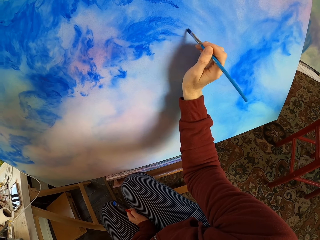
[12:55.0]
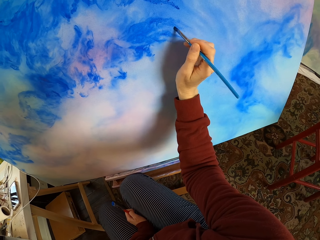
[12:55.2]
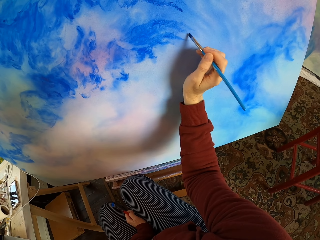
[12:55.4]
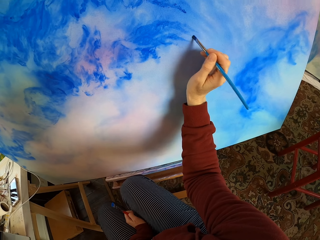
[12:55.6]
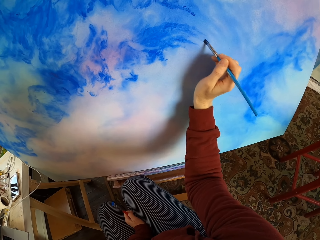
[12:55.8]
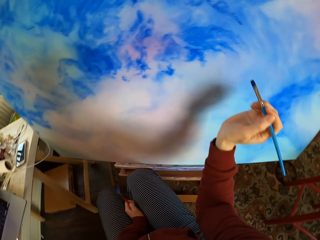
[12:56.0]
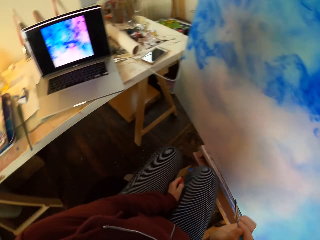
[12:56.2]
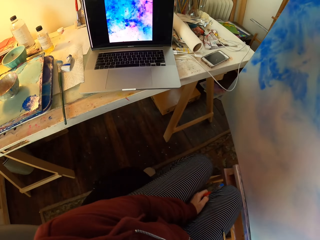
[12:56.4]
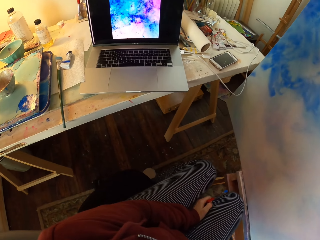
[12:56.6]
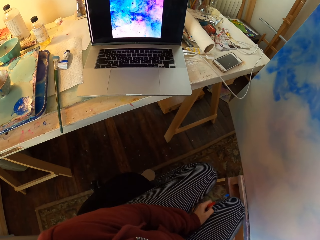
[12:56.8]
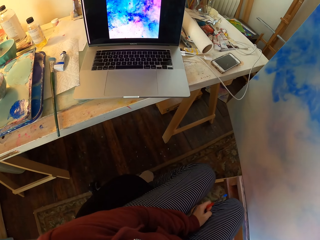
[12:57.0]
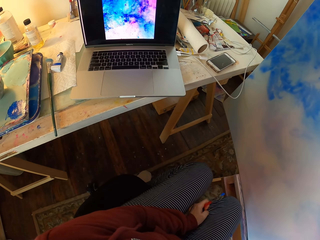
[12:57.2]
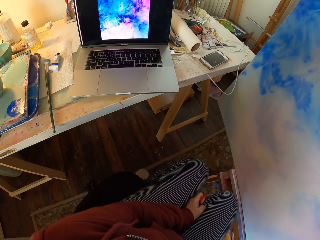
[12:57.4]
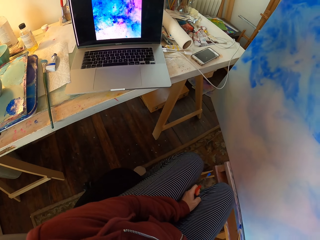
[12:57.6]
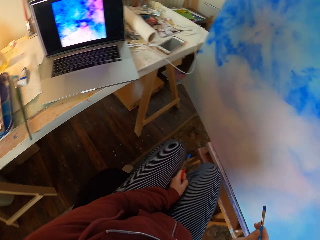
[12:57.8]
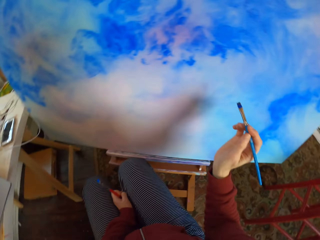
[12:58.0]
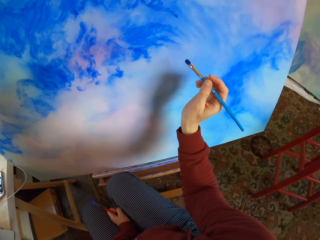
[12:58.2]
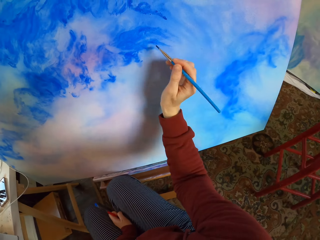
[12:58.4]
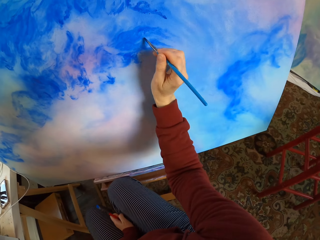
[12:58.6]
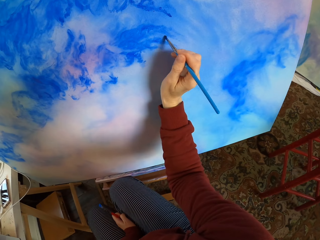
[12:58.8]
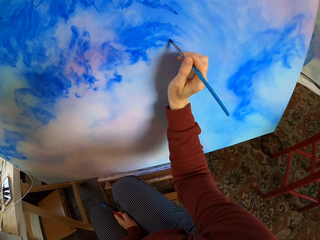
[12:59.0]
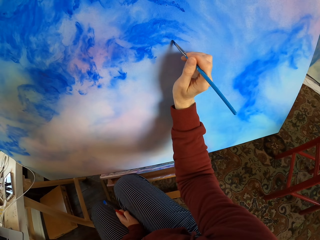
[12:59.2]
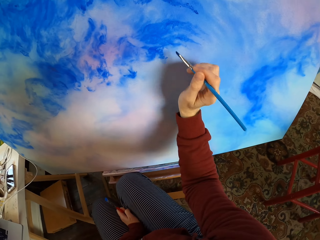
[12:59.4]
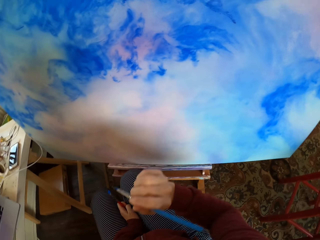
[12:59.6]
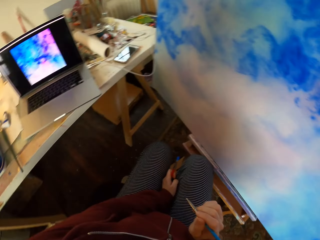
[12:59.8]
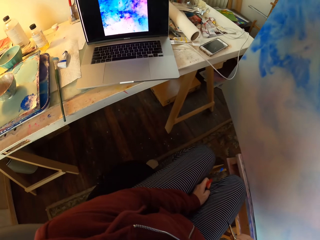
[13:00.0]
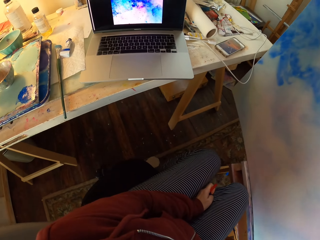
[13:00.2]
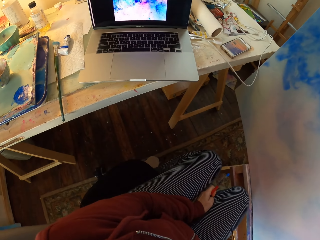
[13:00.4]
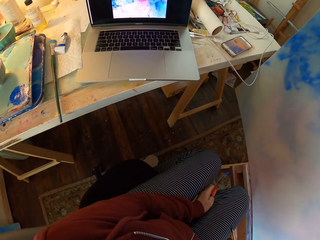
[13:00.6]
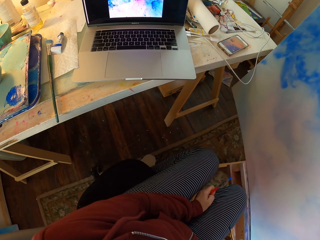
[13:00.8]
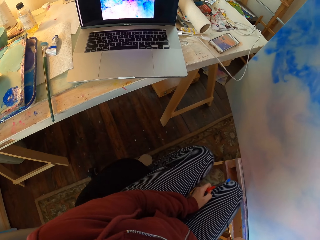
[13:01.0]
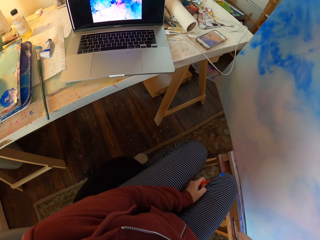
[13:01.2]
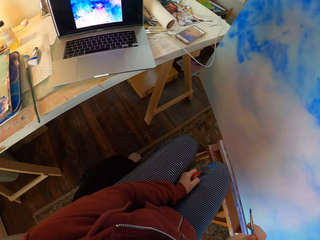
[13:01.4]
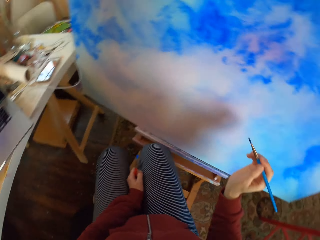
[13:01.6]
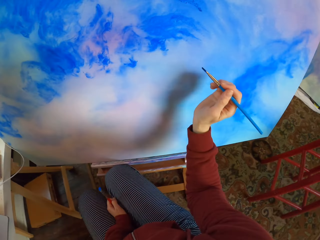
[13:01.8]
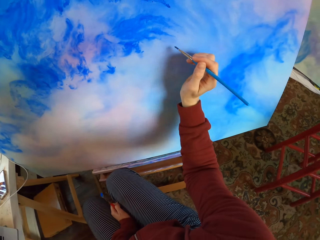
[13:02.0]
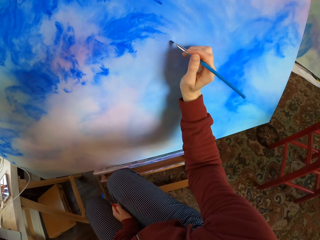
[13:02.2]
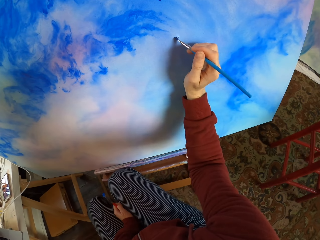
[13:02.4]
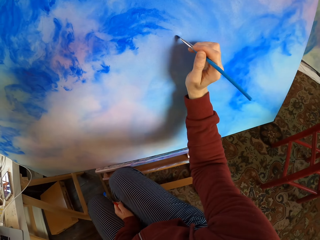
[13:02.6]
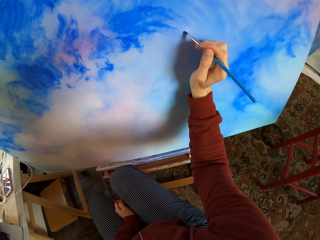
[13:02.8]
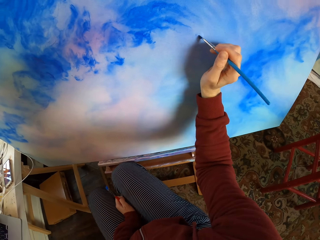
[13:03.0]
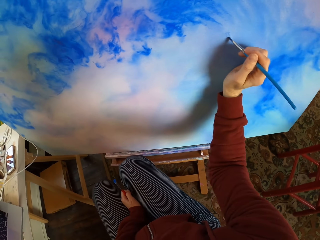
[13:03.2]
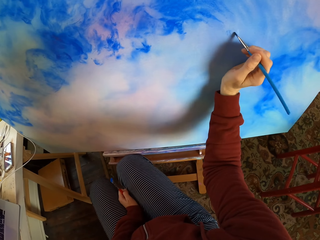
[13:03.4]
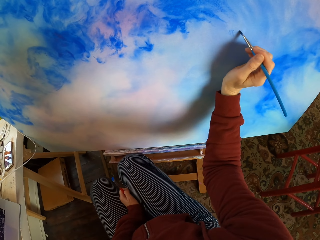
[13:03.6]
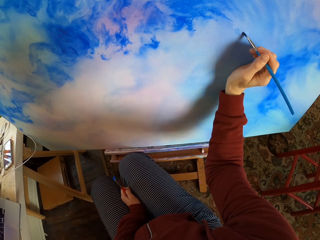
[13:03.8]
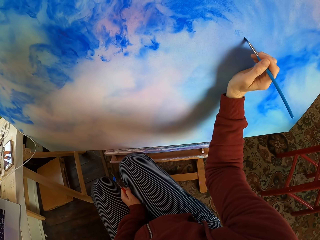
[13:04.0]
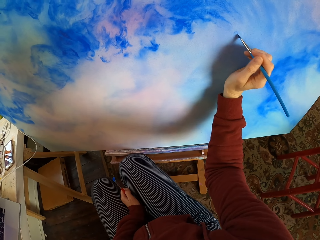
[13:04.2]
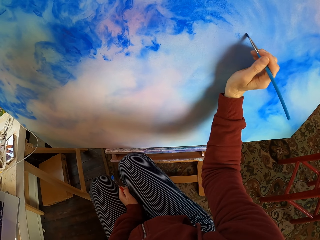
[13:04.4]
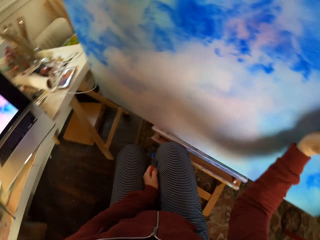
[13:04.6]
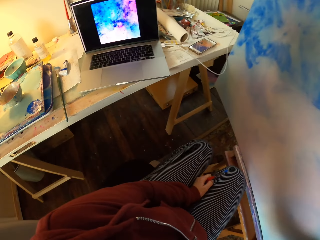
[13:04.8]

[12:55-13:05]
The camera wearer looks at the laptop. They paint the decoration. They look at the laptop. They paint the decoration.

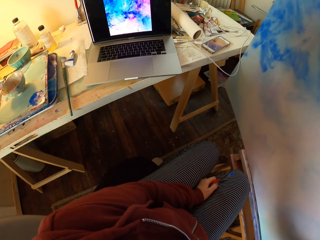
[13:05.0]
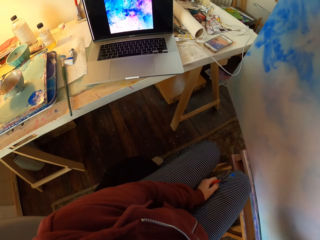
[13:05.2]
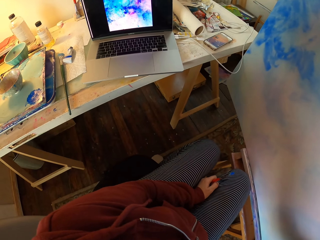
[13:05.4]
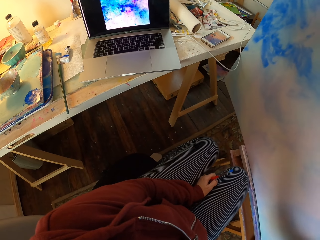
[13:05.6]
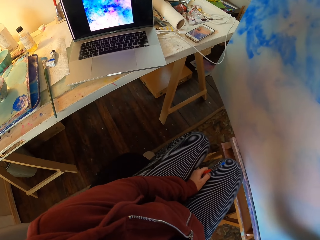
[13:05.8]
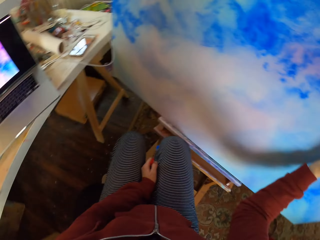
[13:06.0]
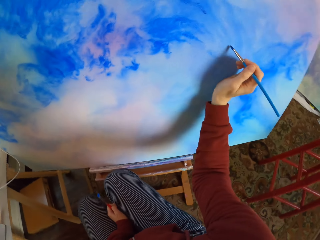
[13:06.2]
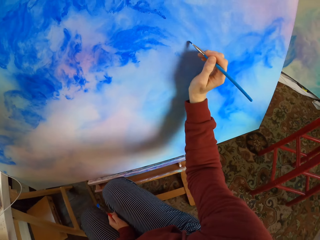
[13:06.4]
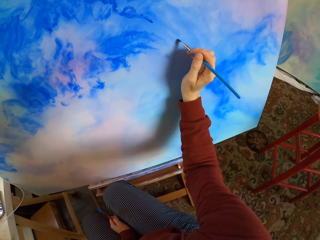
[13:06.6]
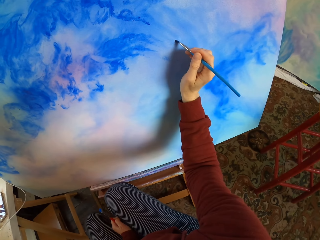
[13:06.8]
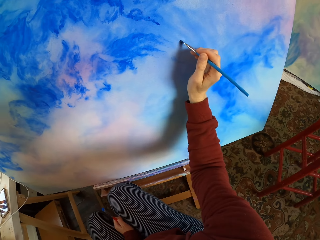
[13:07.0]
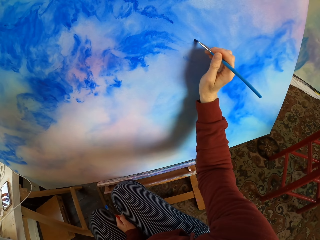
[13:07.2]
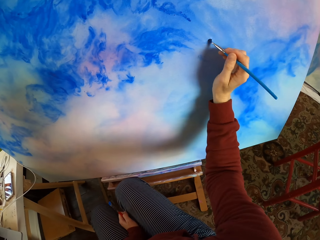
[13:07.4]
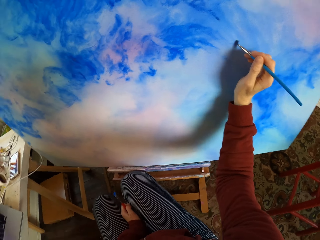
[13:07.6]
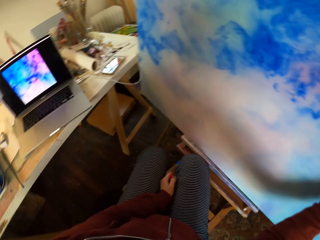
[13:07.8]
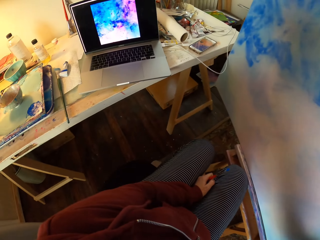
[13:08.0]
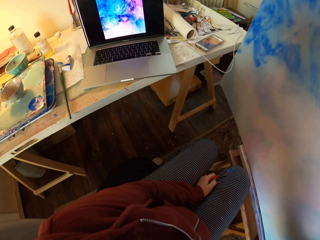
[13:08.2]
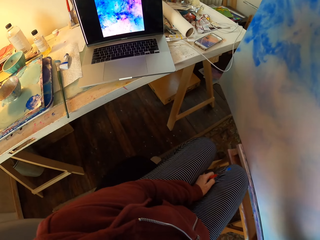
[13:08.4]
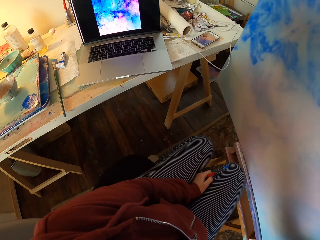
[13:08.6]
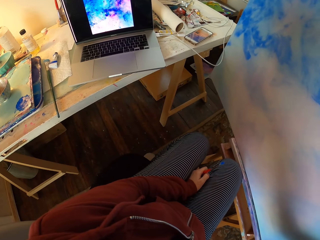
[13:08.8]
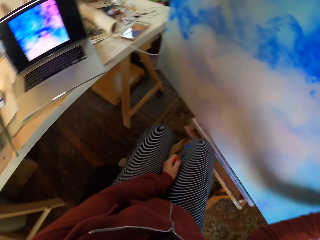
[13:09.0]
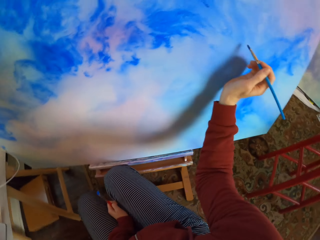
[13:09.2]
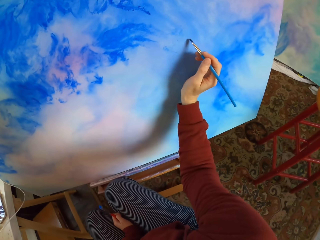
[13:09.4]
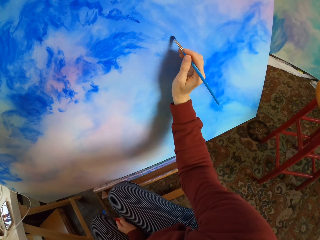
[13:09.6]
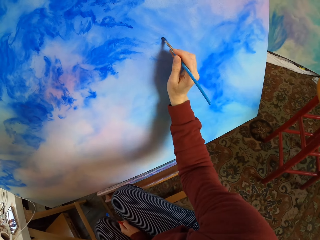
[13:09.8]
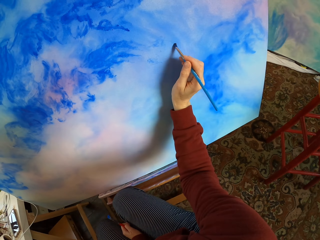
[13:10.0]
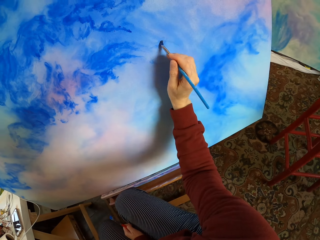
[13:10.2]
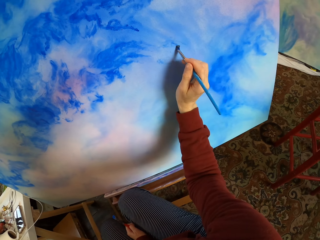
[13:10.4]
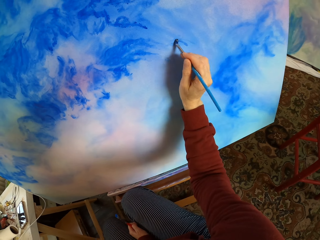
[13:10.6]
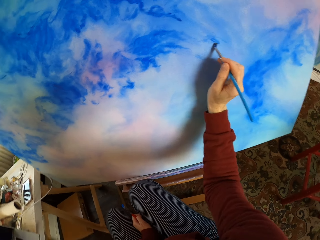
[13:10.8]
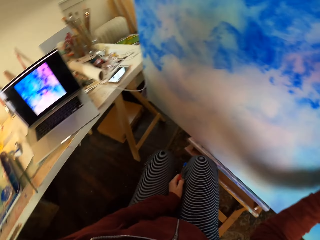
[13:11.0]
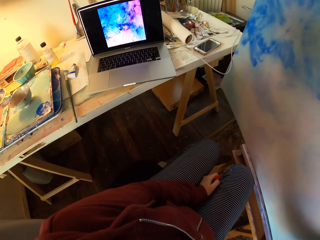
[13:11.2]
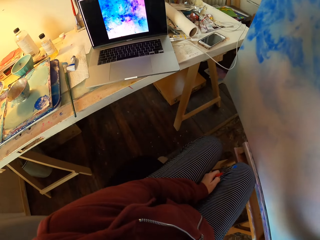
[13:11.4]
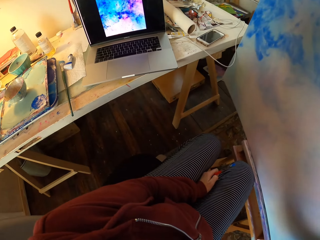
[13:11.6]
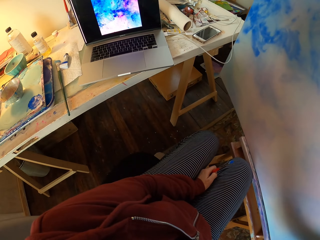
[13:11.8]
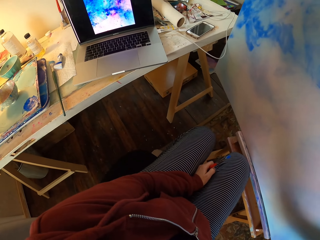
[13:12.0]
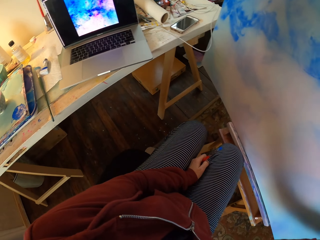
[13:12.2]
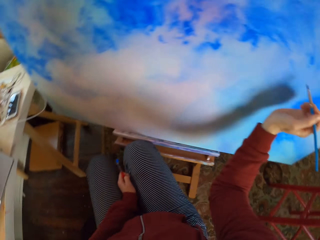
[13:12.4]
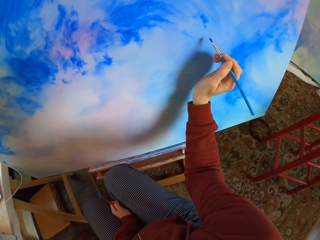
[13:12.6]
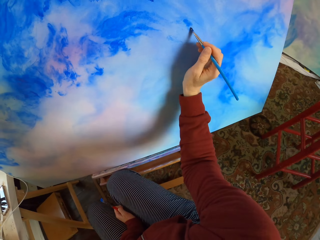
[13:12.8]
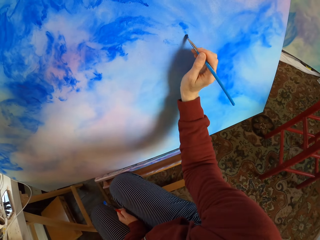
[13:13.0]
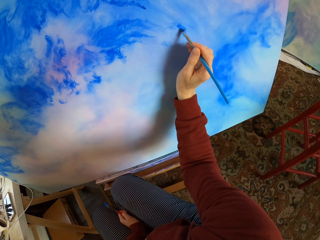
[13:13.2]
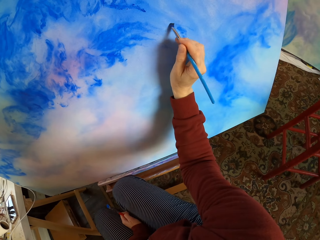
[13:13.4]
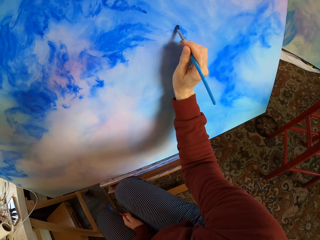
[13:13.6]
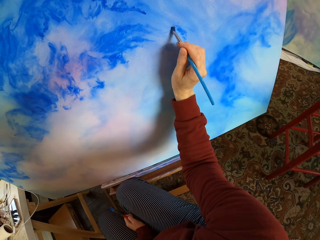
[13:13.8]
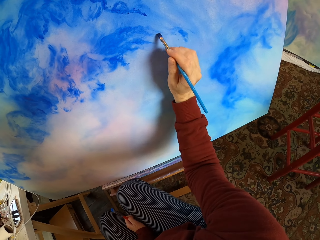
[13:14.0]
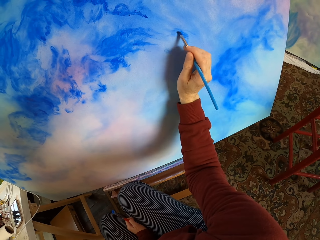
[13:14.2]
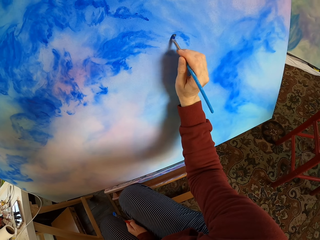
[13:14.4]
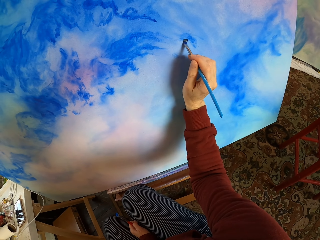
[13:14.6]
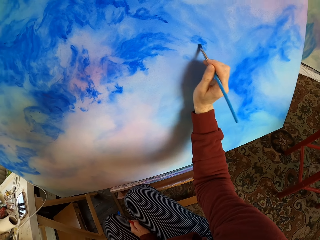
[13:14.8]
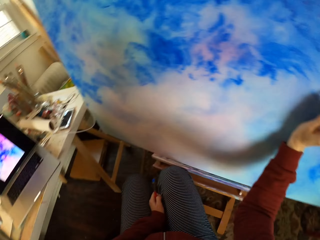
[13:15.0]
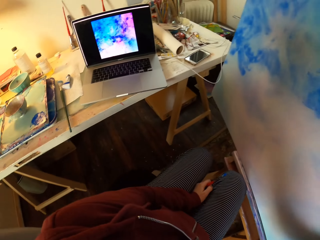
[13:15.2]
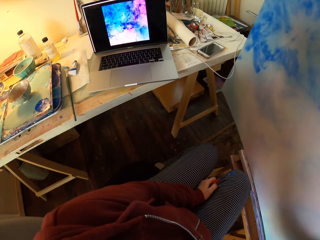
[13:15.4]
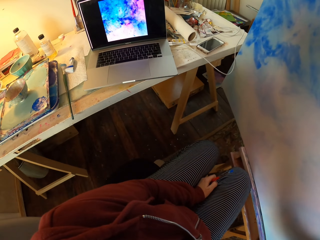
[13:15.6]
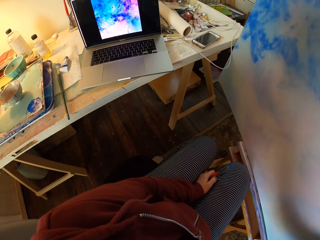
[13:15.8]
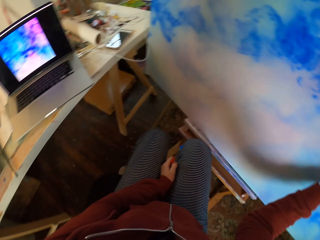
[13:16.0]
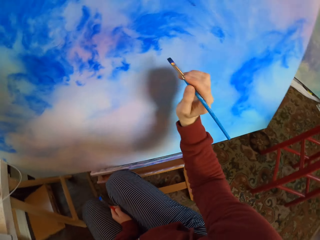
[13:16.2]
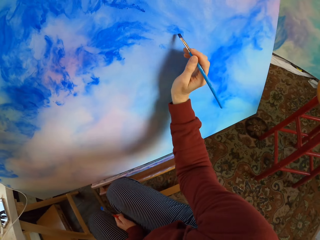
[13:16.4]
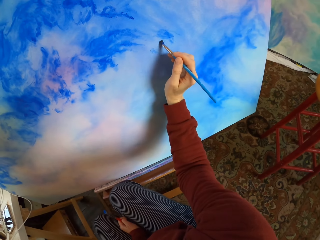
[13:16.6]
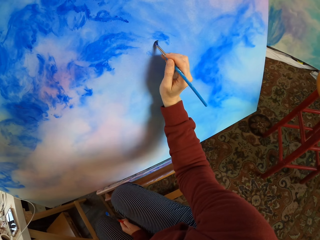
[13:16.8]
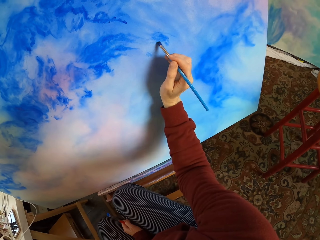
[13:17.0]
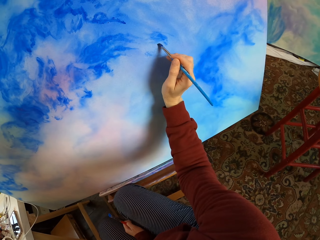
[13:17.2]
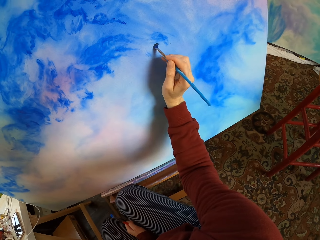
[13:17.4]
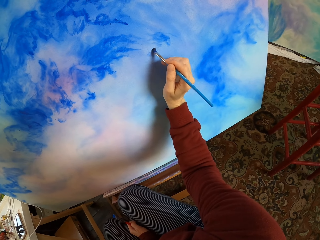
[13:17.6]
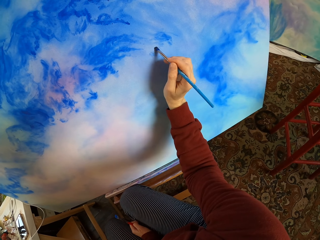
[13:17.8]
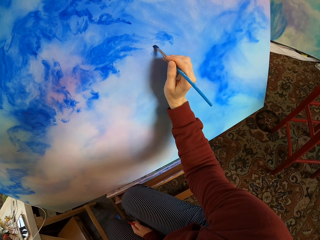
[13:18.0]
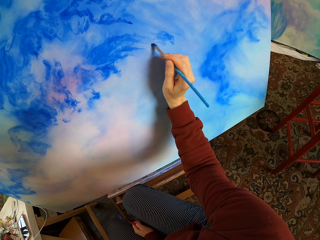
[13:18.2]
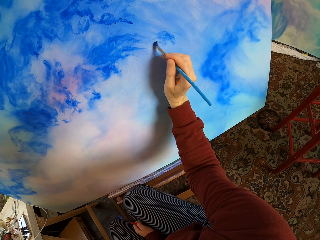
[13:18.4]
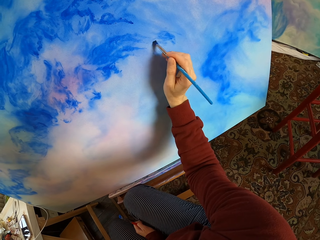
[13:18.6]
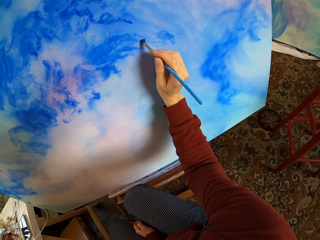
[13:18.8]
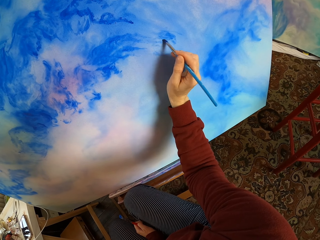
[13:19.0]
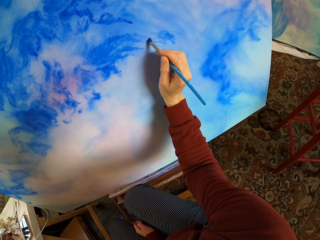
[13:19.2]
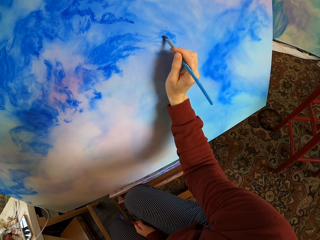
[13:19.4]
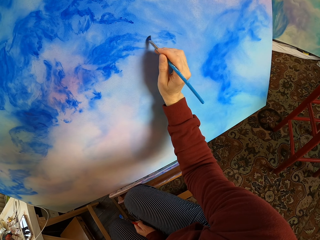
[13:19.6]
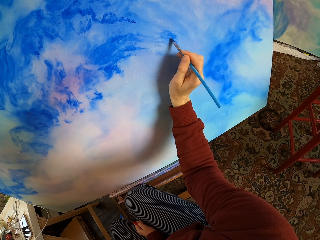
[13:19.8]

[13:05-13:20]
The camera wearer looks at the laptop. They paint the decoration. They look at the laptop. They paint the decoration. They look at the laptop. They paint the decoration. They look at the laptop. They paint the decoration.
